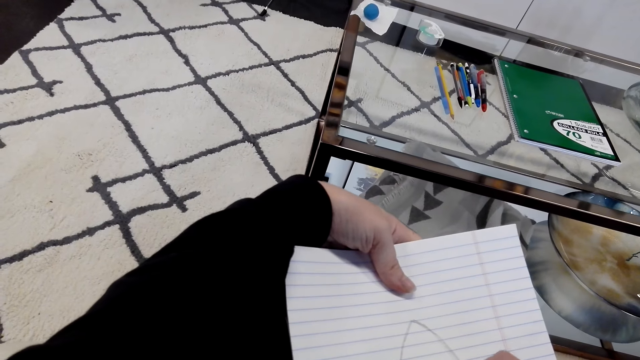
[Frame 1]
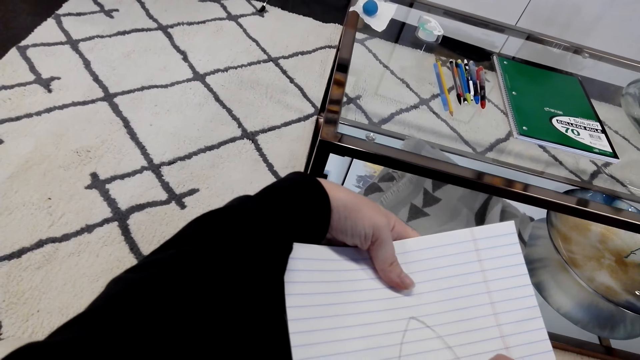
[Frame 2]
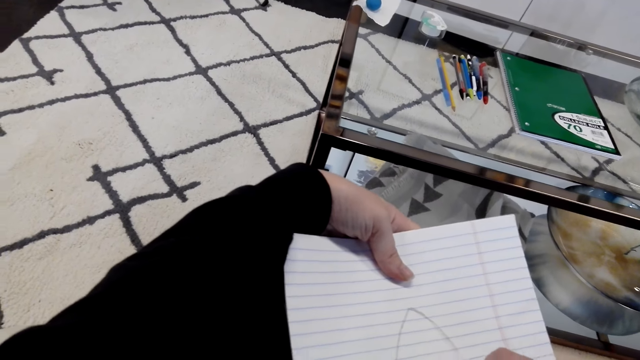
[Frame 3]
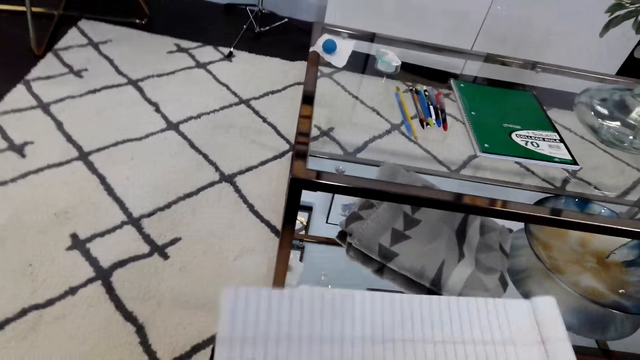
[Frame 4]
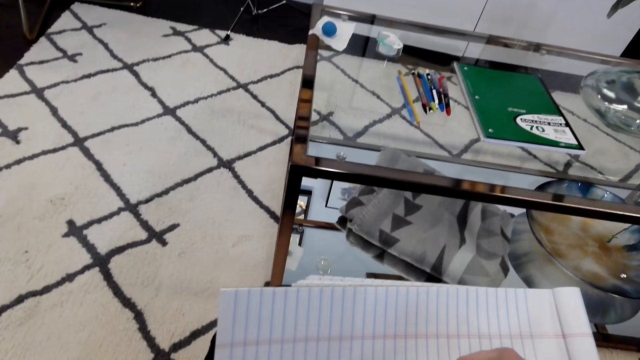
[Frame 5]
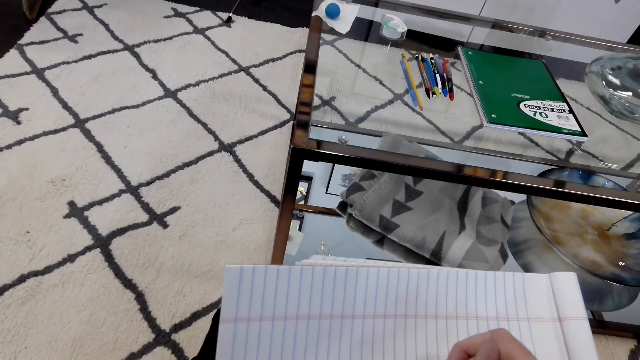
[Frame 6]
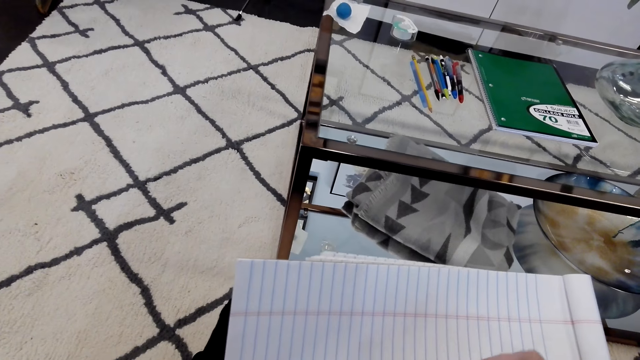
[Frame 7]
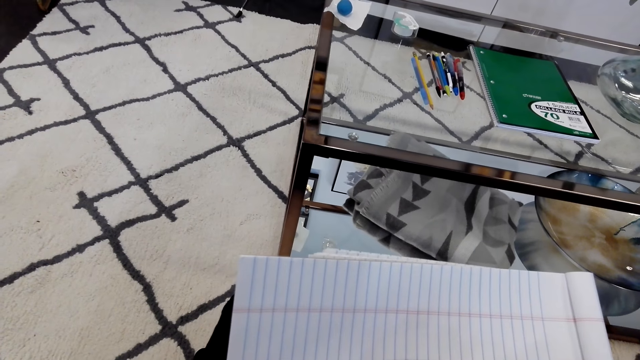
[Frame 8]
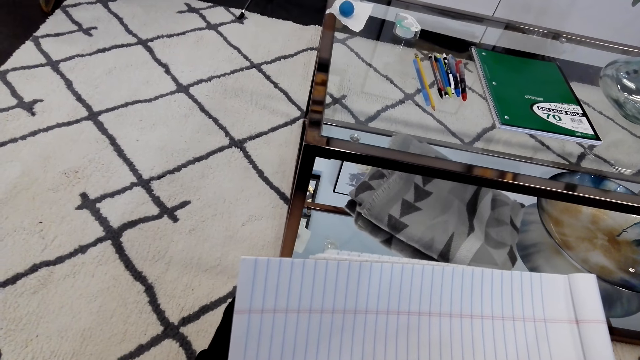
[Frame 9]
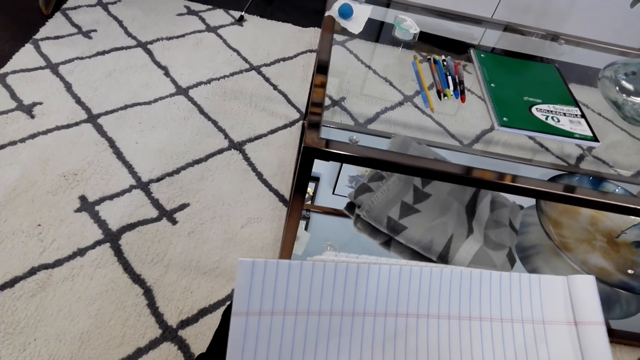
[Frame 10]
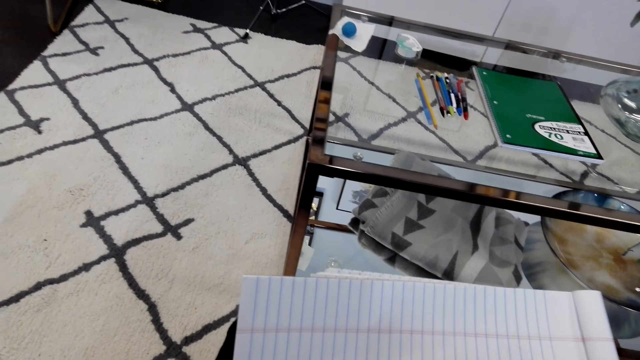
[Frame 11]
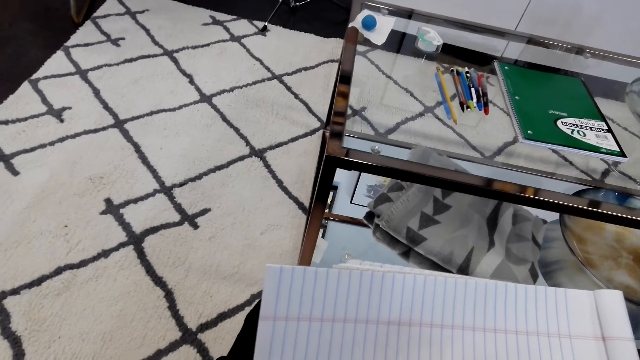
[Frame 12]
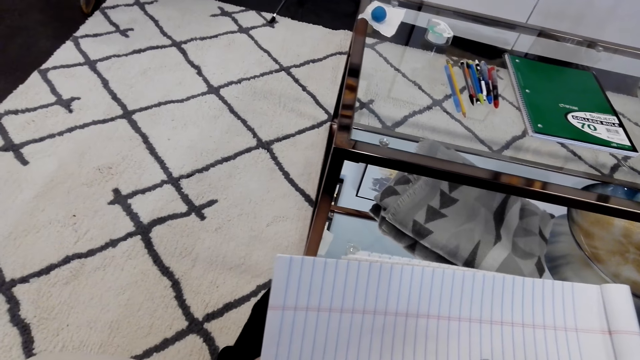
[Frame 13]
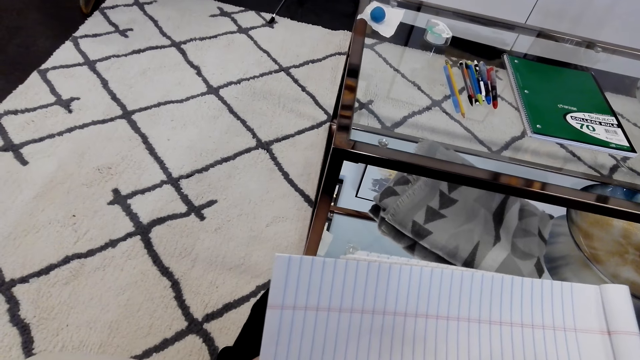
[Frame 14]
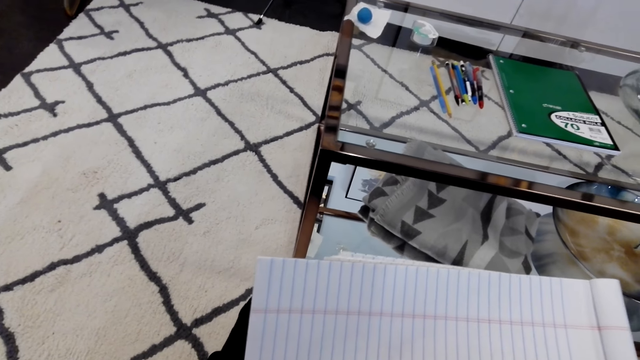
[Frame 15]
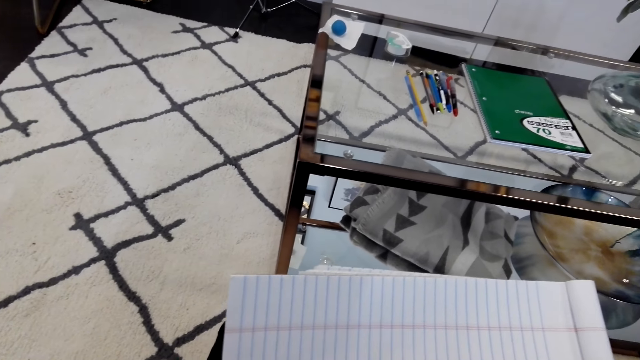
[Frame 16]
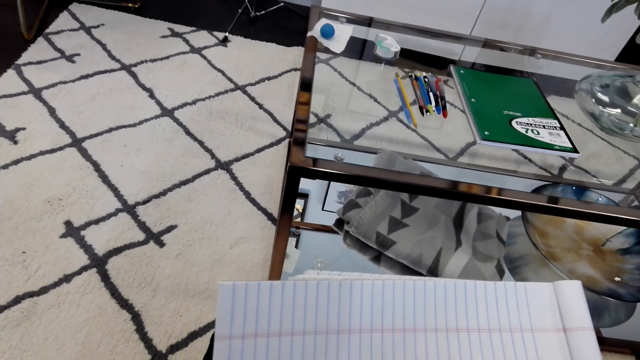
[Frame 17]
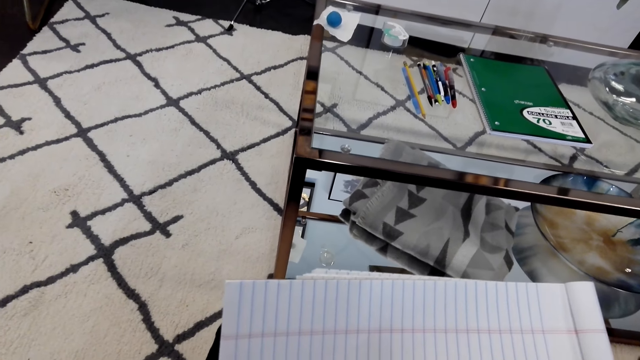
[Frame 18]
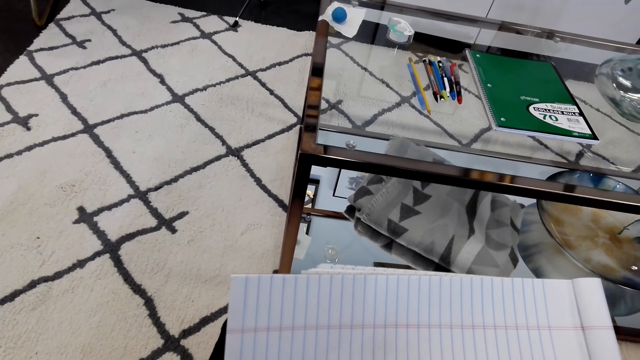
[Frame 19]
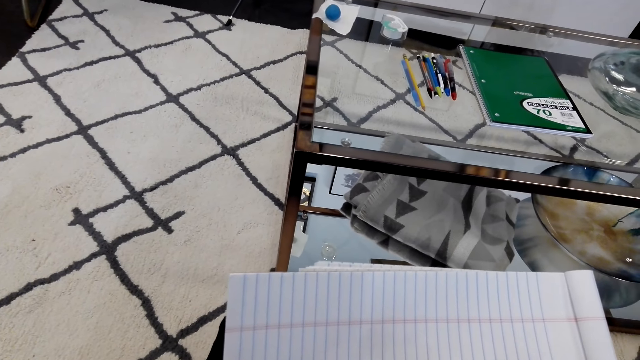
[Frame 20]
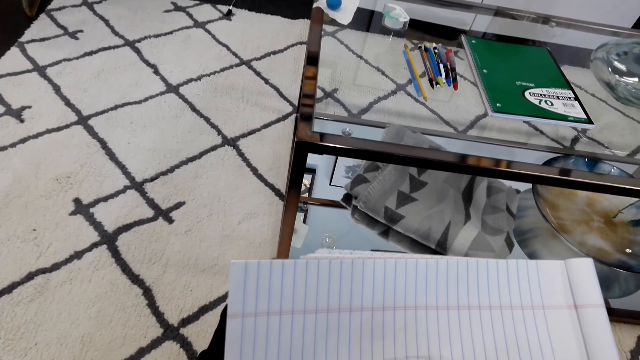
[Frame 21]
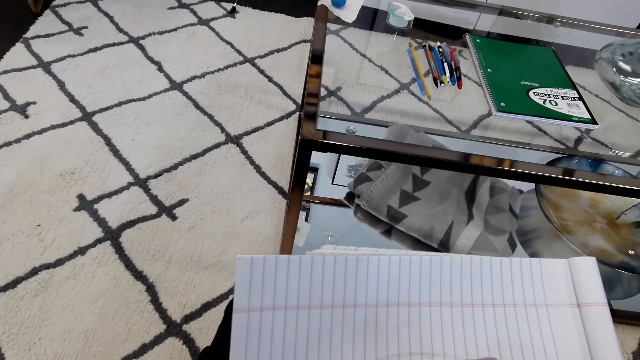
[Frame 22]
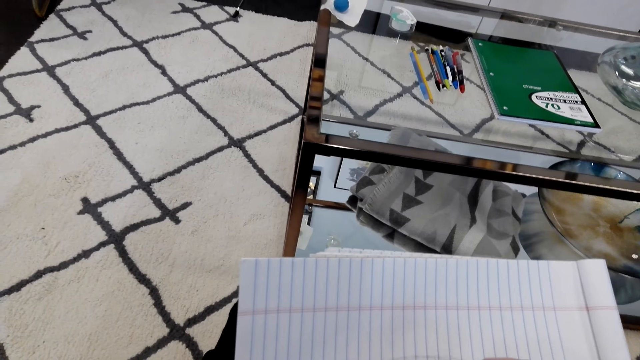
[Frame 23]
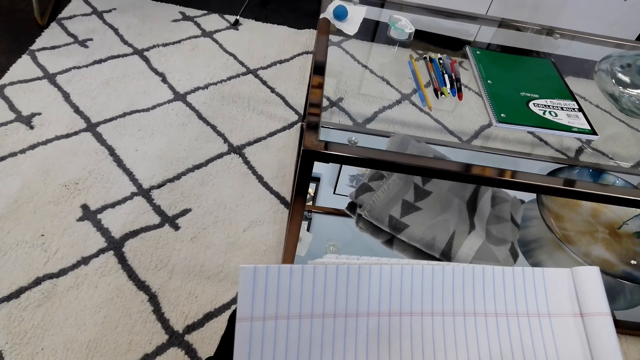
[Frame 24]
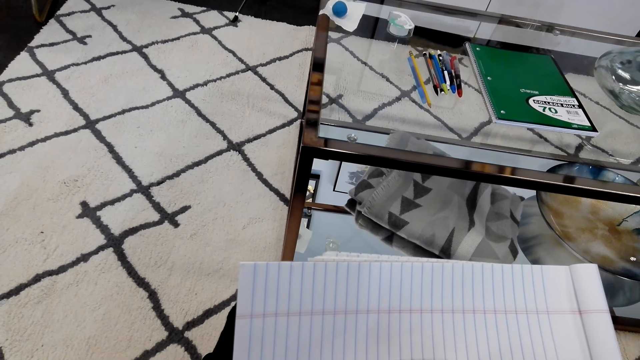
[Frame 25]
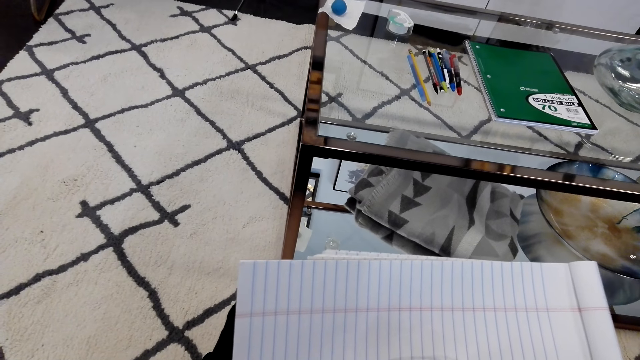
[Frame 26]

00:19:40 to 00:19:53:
The camera wearer draws on the book. They turn the book. They draw on the book. They stare at the book.

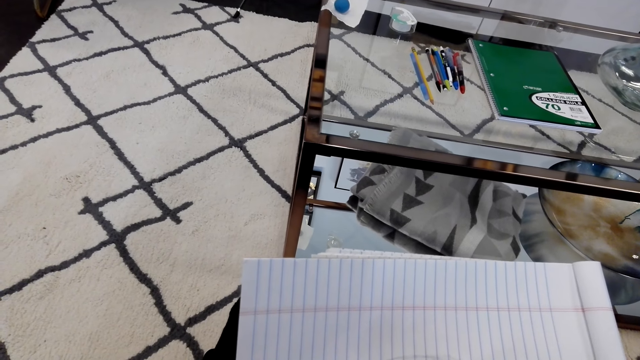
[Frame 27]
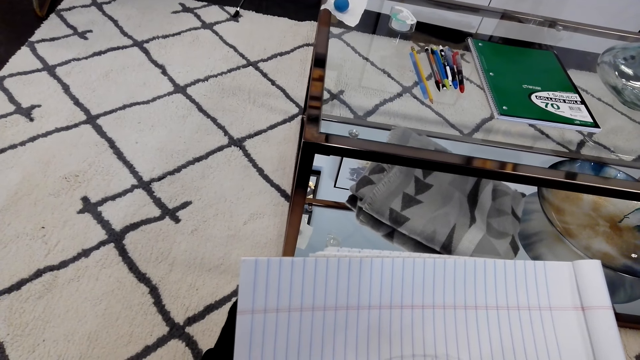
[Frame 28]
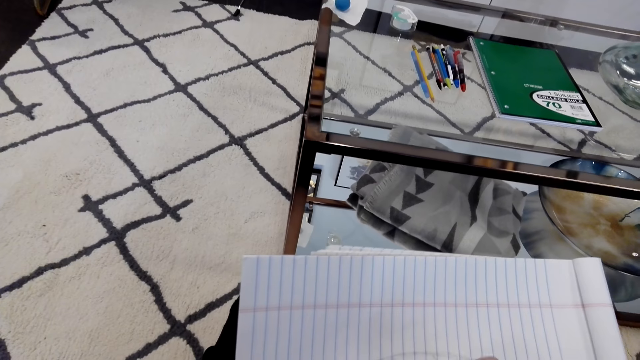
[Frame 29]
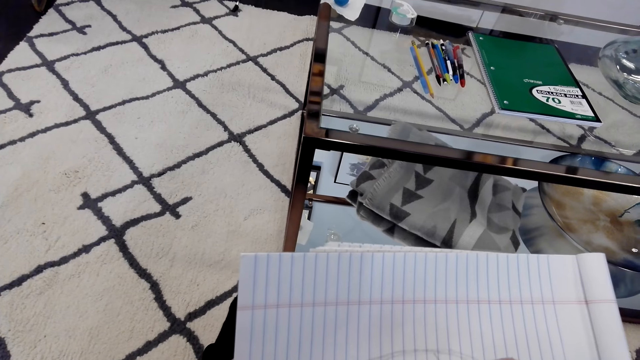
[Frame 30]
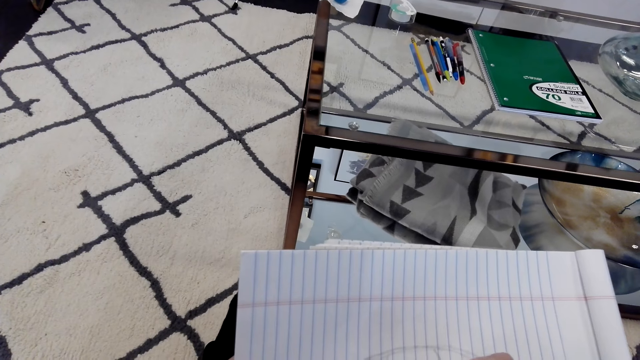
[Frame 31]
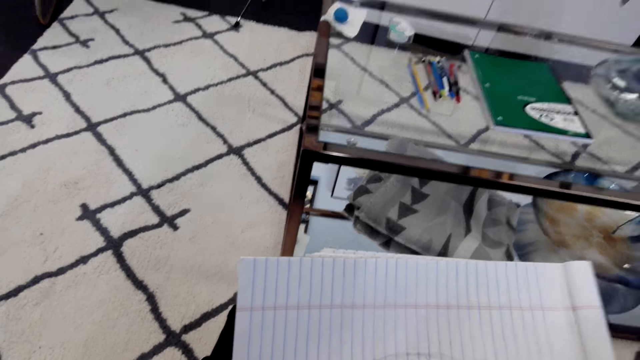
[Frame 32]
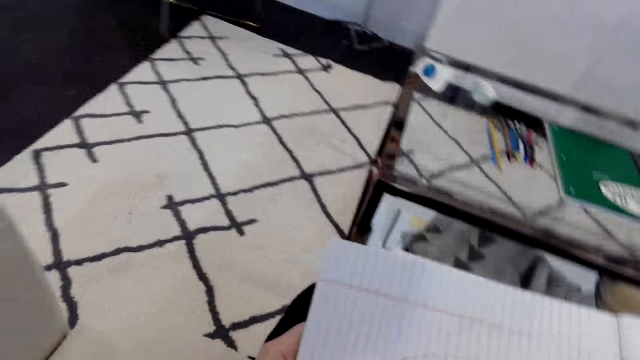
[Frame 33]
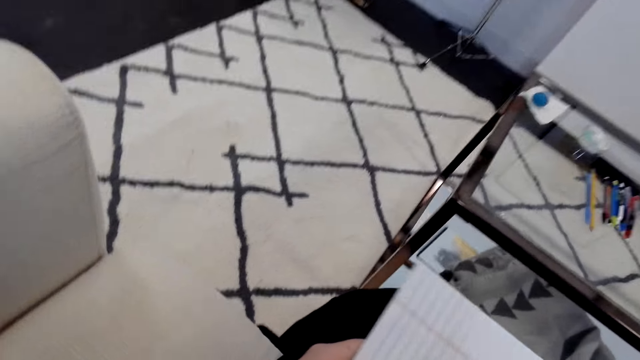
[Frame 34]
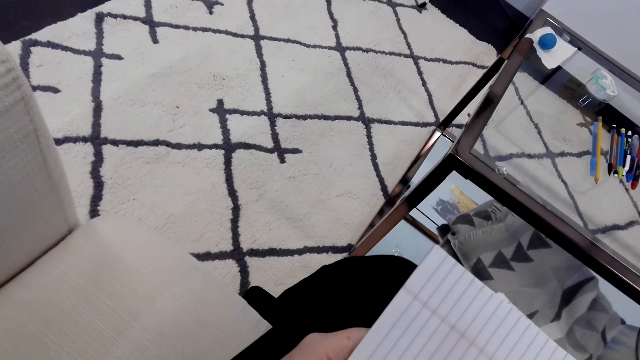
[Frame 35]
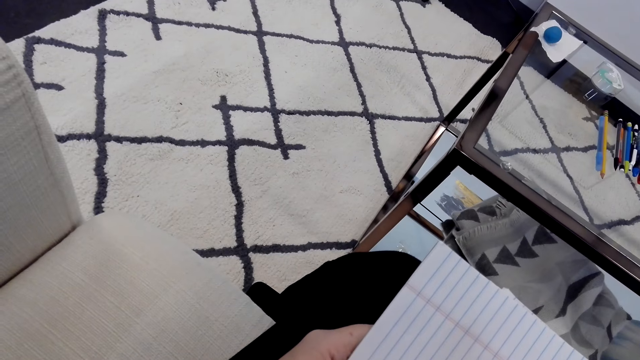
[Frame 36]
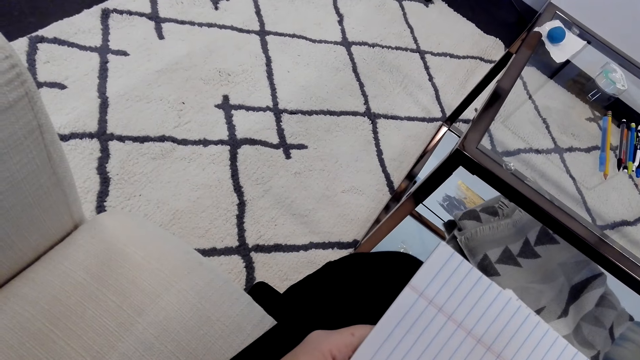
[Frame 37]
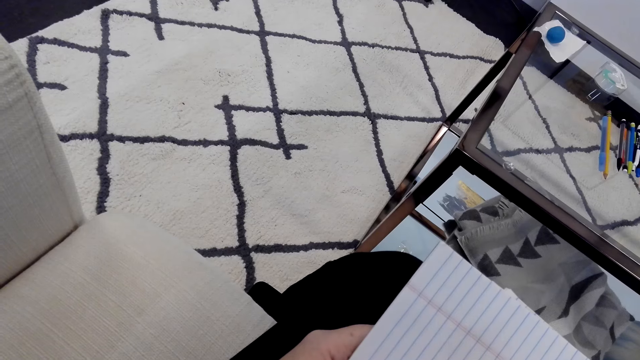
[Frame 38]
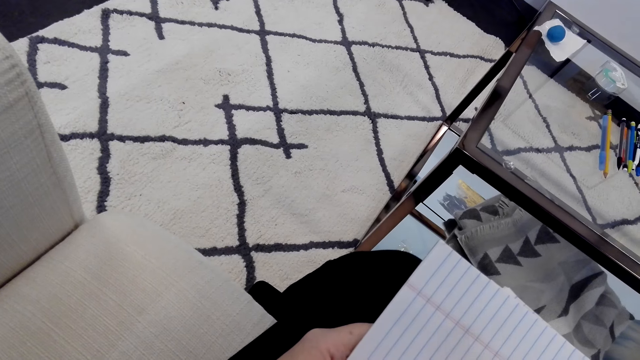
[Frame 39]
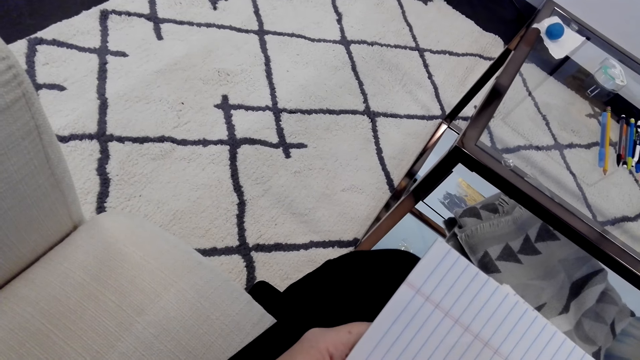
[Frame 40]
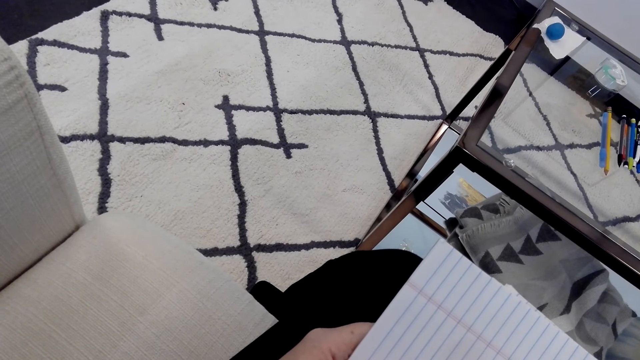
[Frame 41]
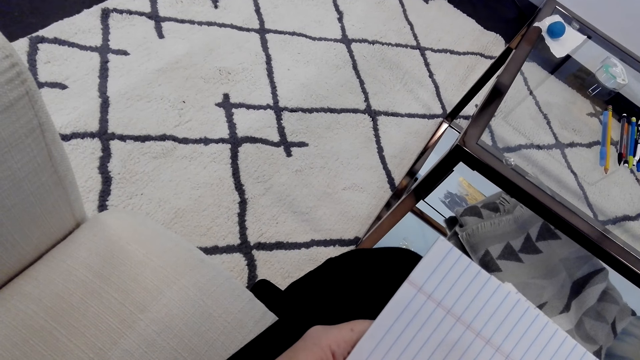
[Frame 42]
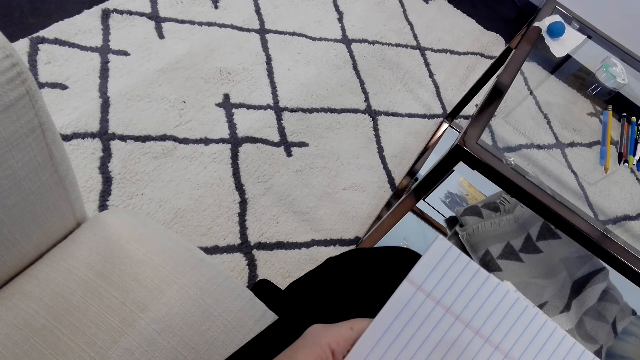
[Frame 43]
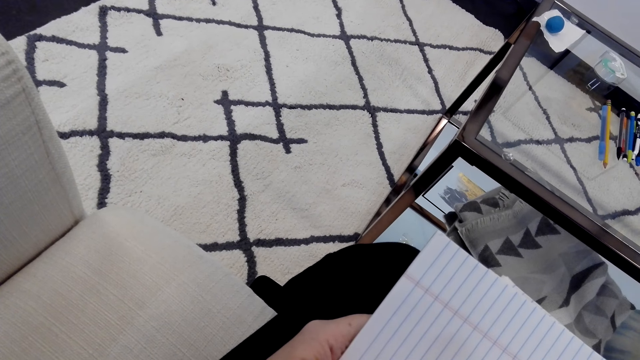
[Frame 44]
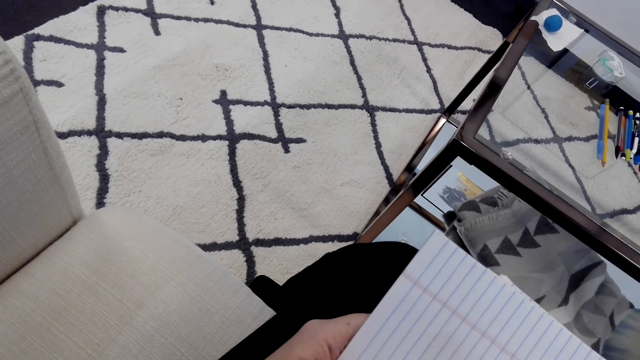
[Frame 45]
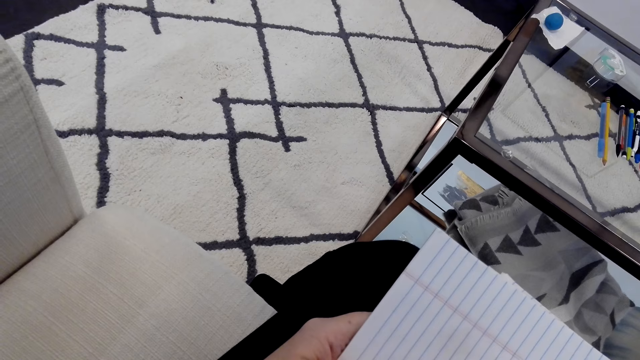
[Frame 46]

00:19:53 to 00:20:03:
The camera wearer draws on the book. They turn the book. They draw on the book.
